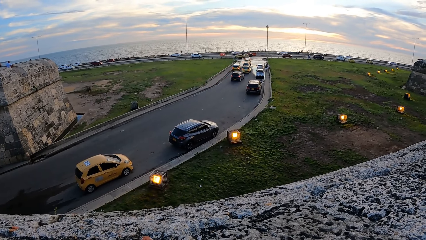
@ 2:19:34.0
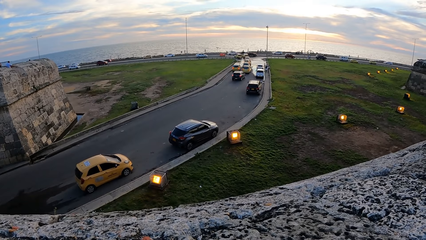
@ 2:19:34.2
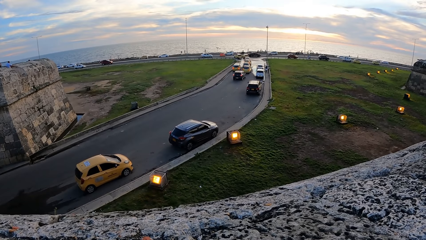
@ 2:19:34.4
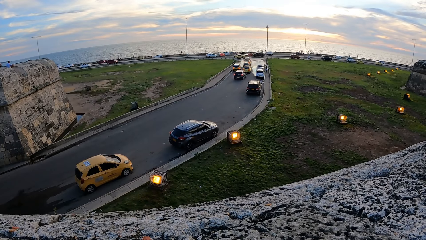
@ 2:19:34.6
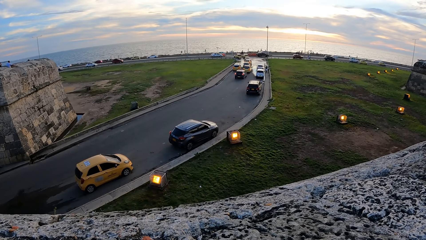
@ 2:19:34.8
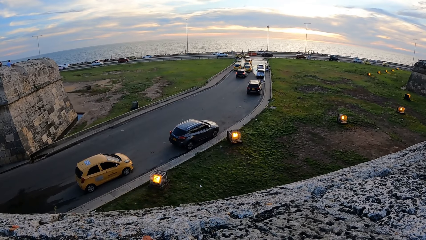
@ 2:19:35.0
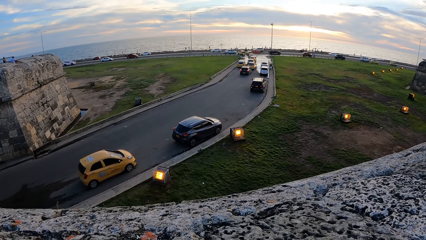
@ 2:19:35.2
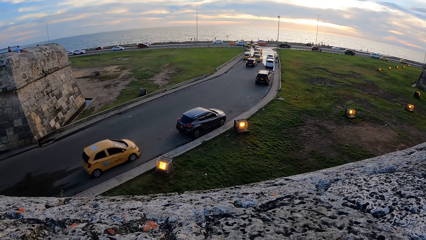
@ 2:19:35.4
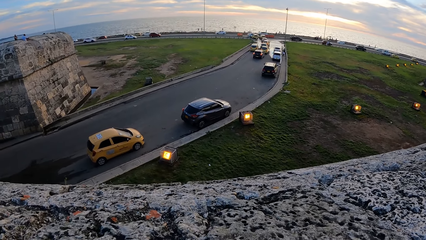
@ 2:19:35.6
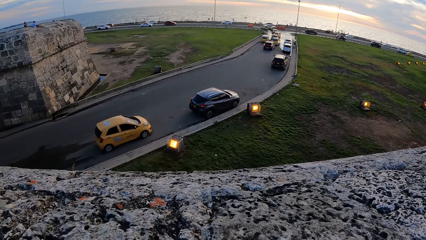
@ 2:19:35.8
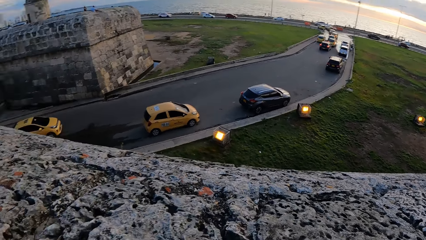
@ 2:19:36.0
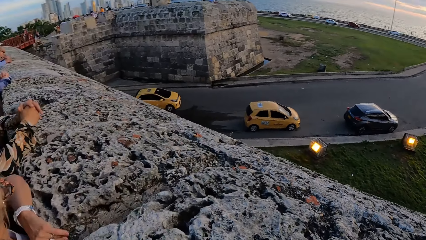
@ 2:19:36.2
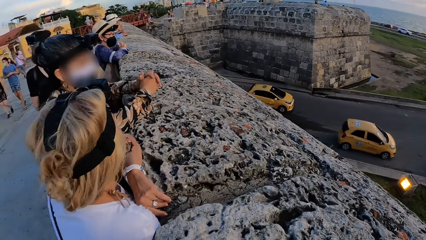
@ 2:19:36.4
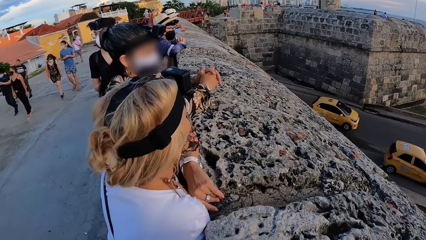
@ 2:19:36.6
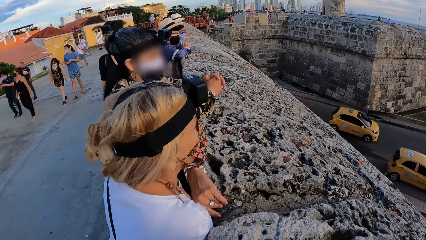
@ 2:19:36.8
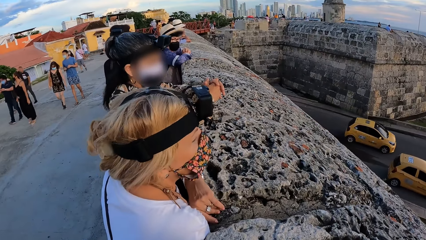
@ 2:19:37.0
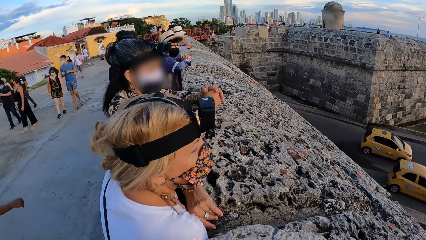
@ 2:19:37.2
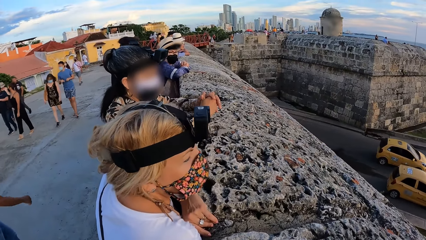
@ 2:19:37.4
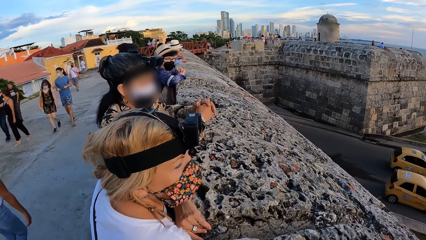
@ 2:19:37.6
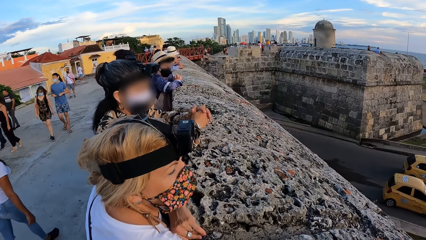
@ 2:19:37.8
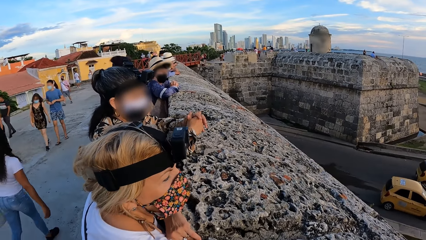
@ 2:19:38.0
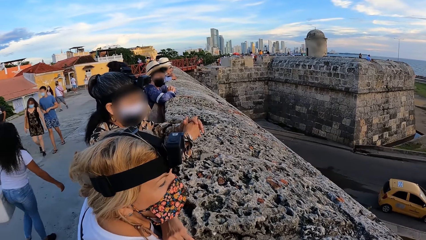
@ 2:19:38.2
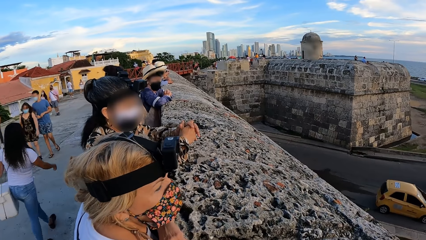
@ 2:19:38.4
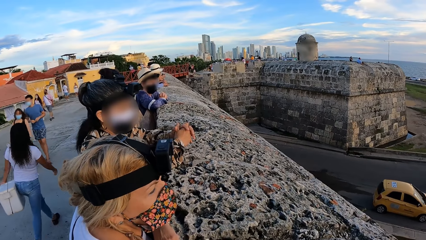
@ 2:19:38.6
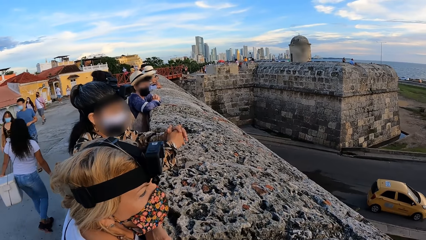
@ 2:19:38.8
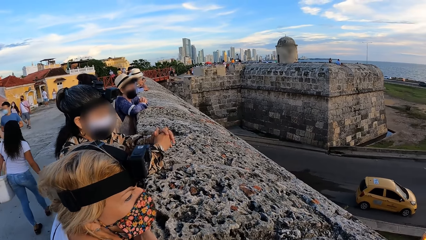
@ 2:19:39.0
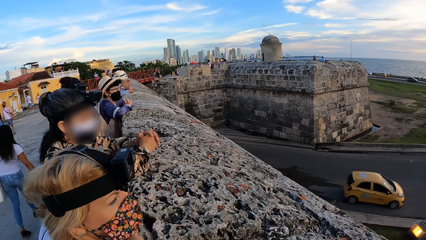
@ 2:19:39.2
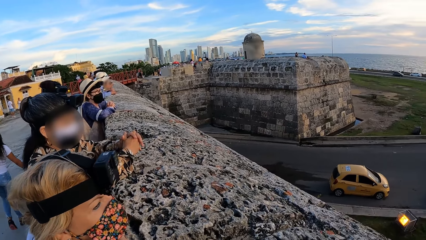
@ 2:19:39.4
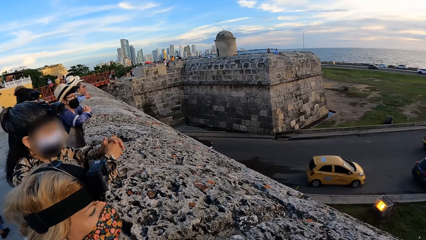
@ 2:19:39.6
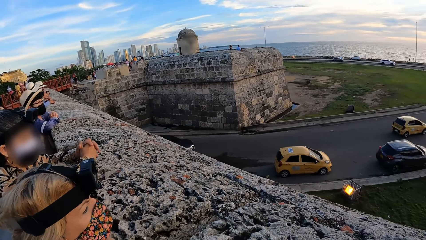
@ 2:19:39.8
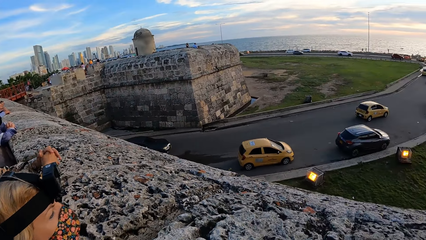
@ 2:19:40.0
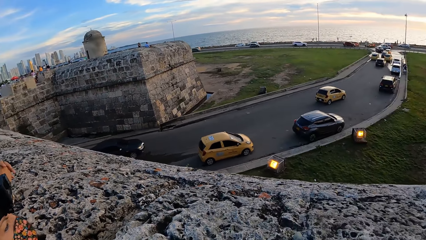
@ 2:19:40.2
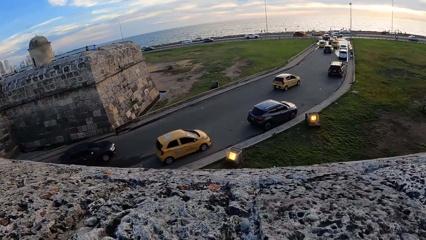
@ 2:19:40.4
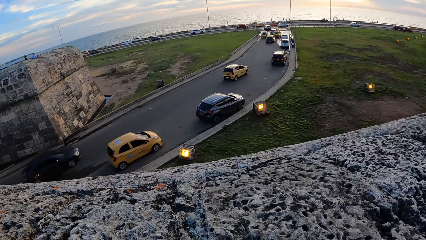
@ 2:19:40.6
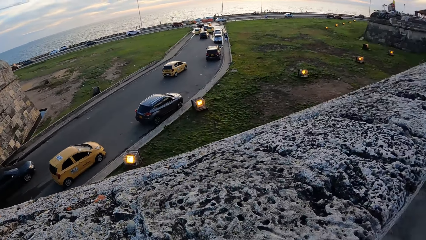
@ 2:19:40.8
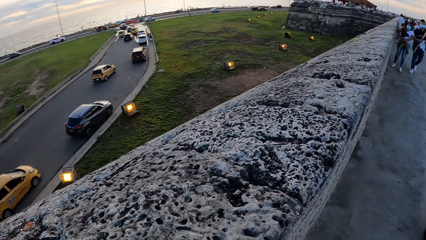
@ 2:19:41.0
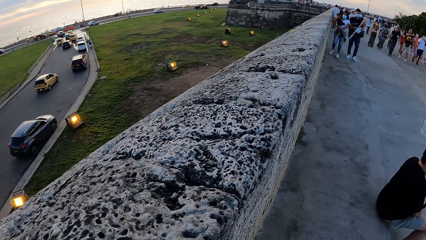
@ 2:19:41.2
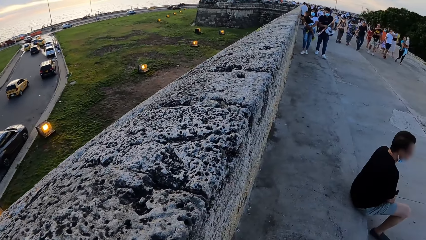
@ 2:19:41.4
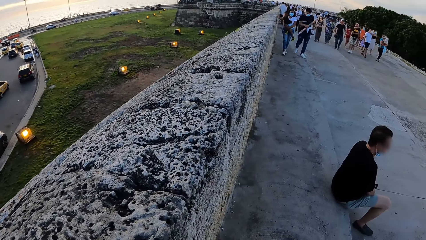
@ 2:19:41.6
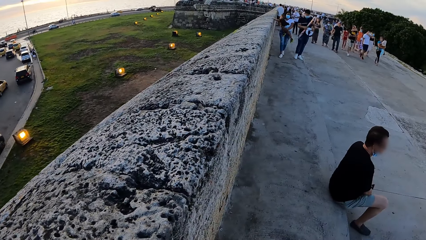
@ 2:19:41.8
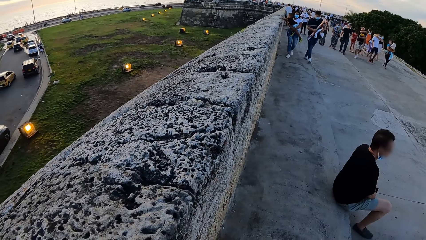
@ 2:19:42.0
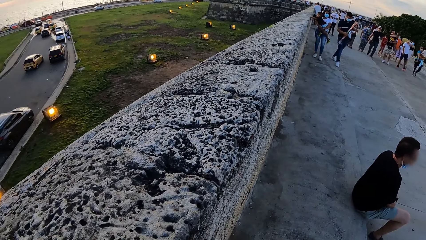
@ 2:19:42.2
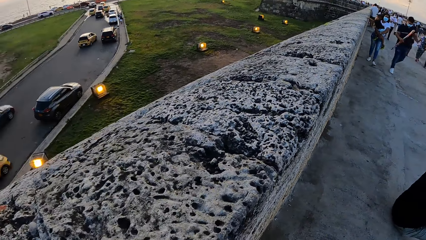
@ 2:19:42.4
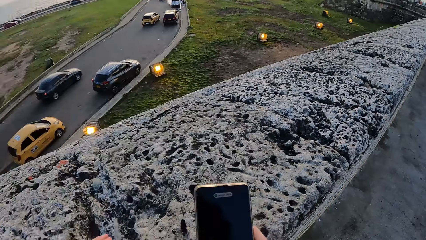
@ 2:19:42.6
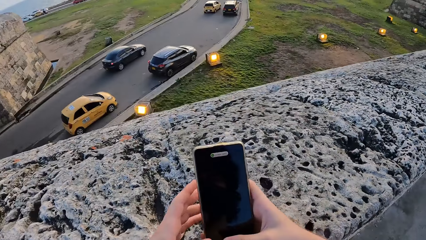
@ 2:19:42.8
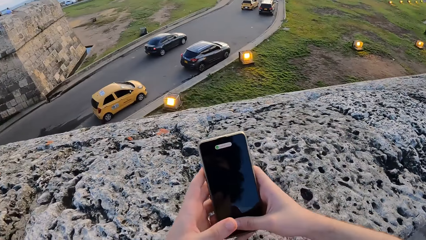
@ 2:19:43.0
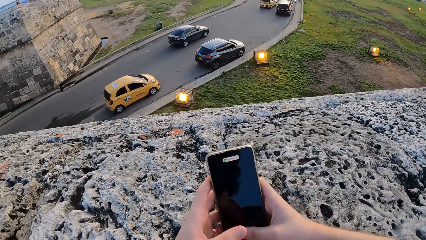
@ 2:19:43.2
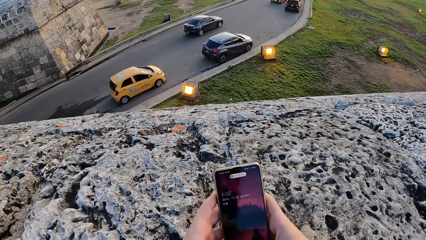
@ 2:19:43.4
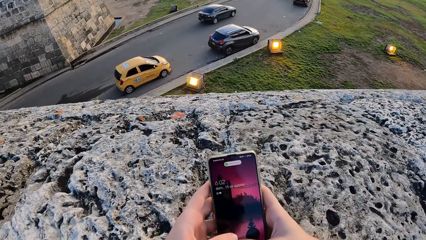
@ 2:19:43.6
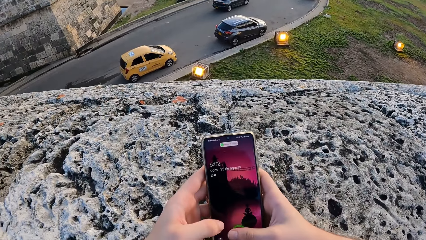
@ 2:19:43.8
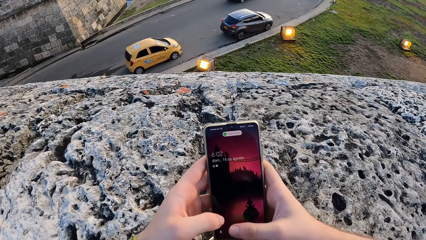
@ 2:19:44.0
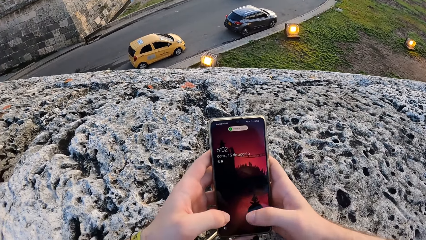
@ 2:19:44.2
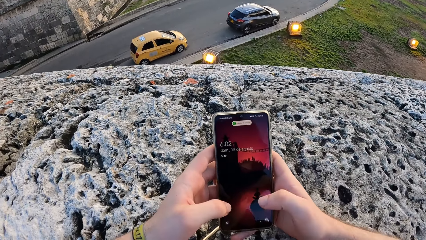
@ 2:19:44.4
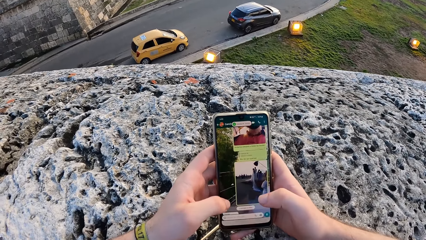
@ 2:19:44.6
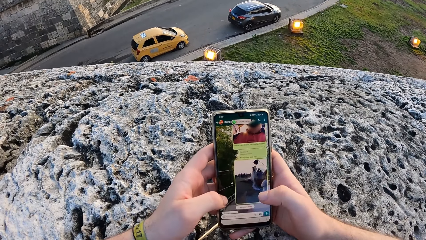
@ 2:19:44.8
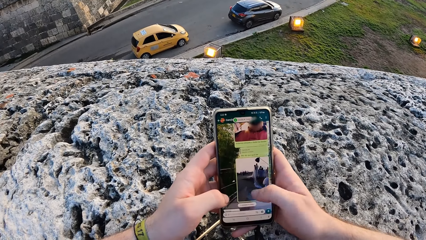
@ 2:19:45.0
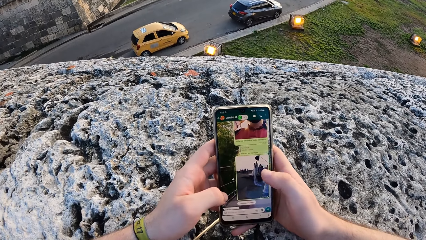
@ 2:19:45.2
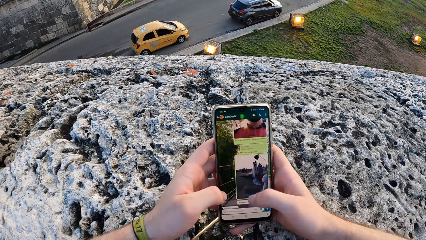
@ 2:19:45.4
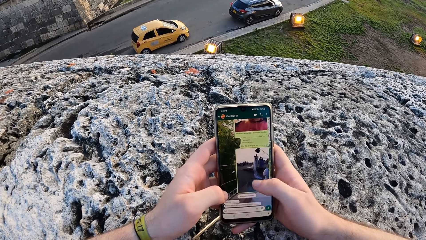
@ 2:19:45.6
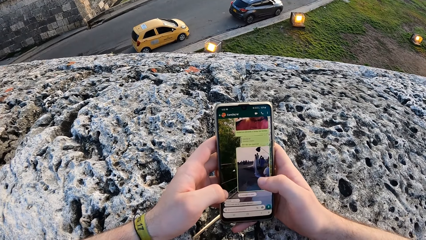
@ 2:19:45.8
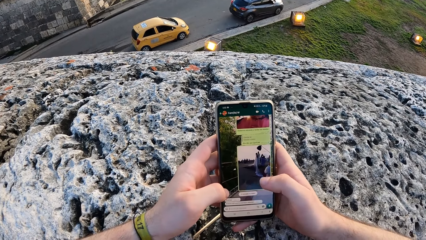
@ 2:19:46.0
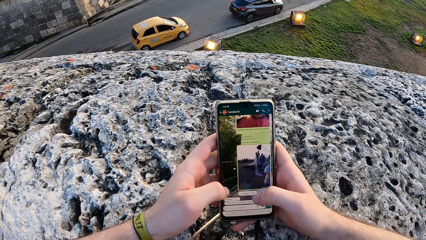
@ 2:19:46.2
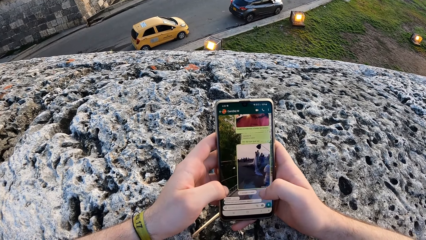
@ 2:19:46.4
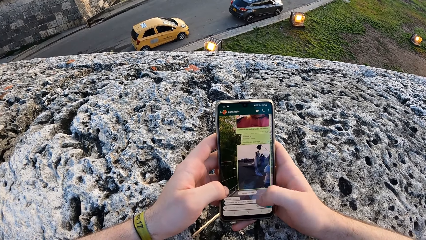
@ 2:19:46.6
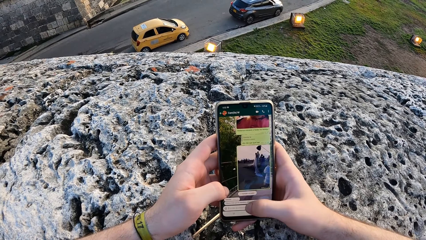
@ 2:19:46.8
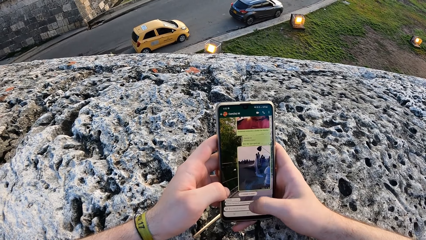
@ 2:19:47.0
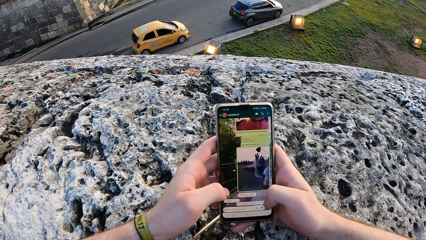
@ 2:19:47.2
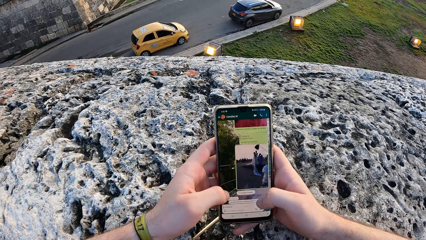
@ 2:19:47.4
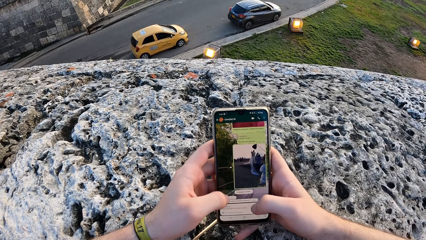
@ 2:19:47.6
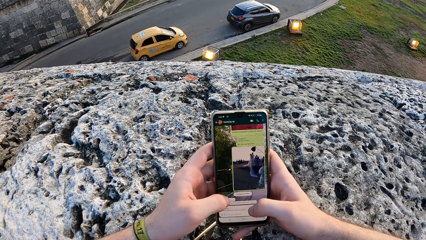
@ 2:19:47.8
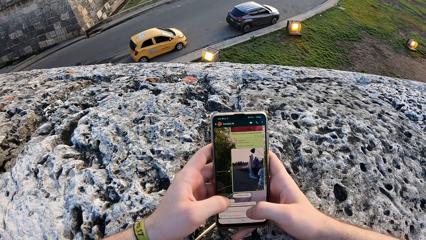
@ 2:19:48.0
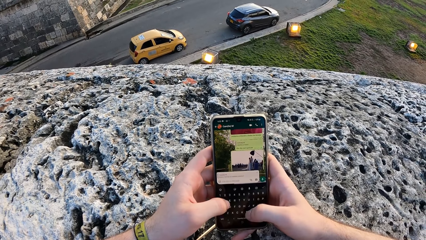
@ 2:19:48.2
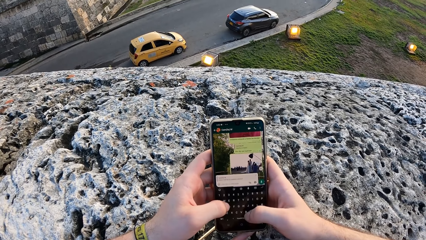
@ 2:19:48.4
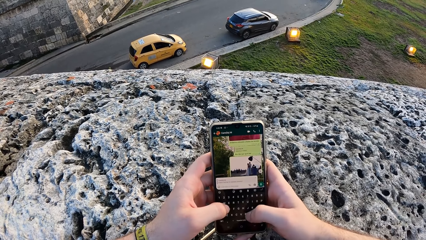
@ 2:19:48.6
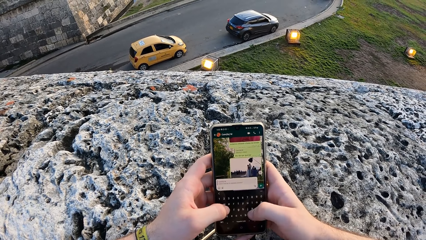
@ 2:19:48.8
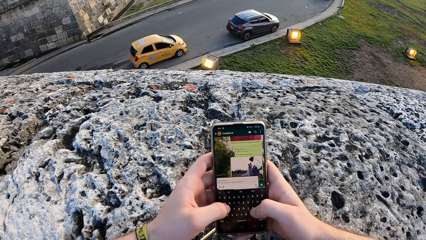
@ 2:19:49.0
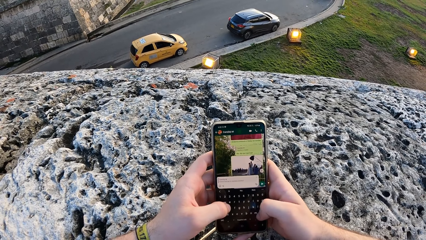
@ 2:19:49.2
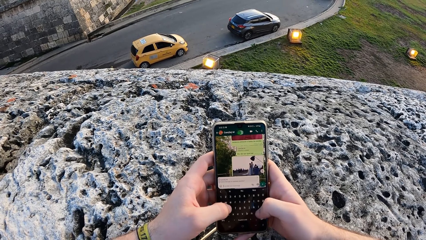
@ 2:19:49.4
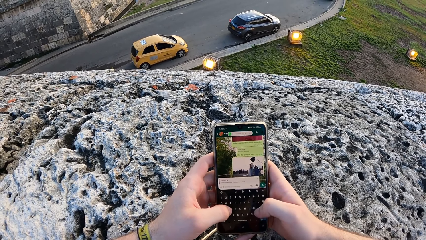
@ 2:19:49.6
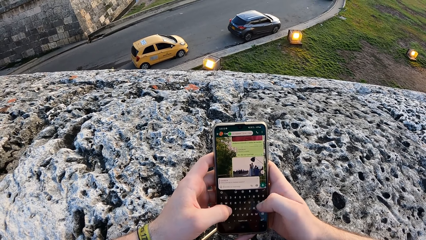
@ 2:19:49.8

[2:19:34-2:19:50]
The camera wearer looks around. He holds the phone in his right hand with his left hand. He places both hands on the stone fence. He operates the phone in both hands with both hands.
